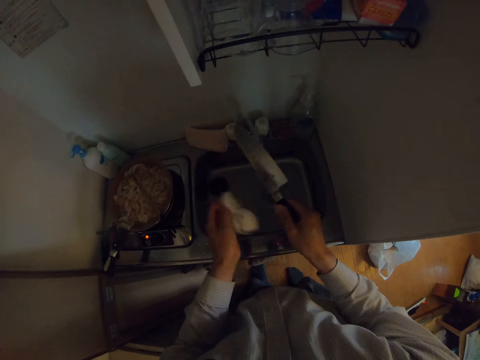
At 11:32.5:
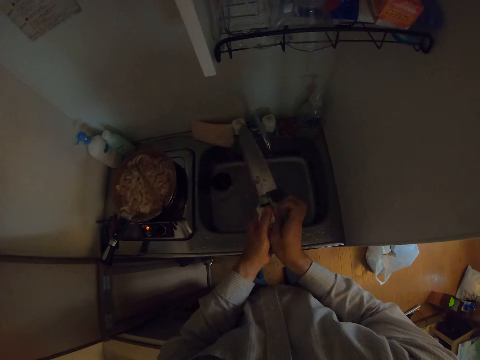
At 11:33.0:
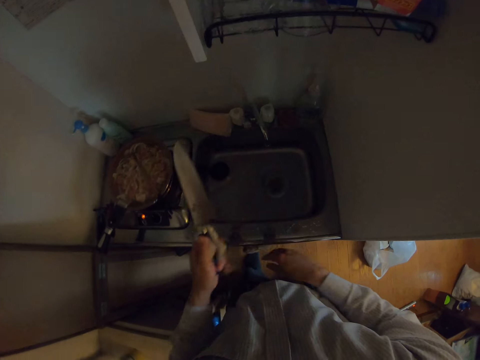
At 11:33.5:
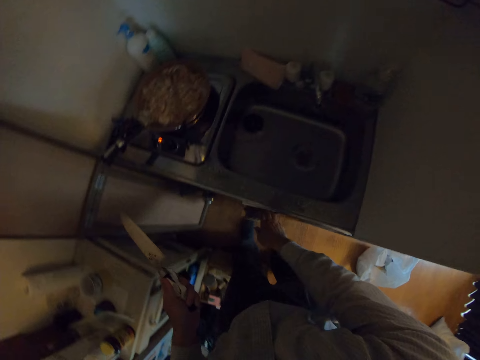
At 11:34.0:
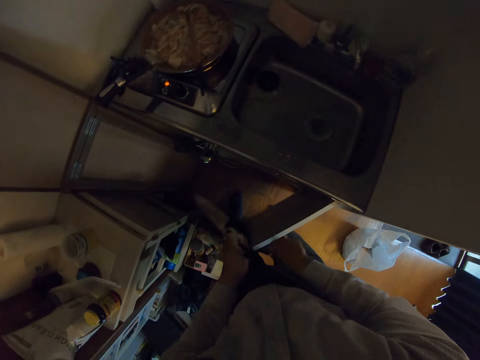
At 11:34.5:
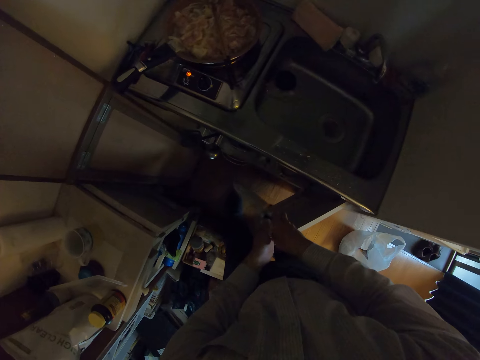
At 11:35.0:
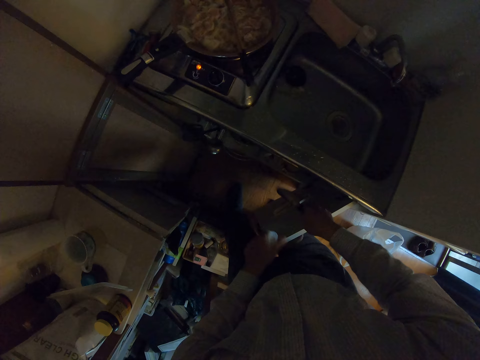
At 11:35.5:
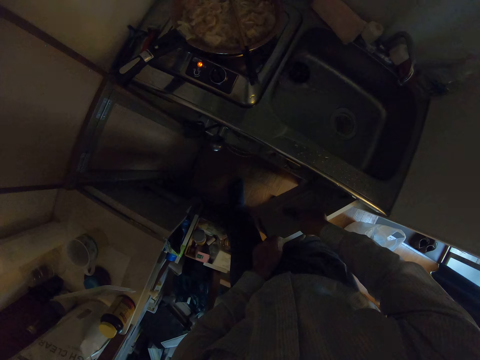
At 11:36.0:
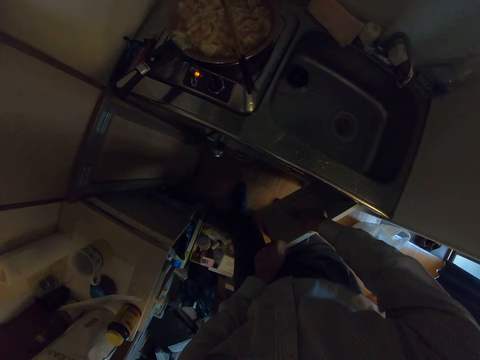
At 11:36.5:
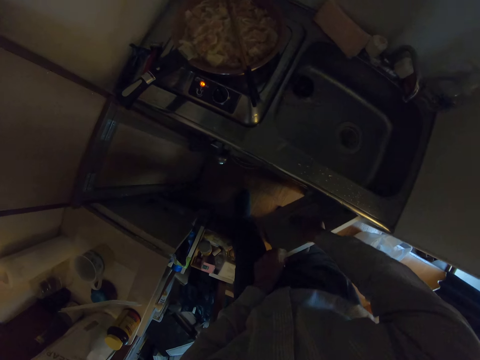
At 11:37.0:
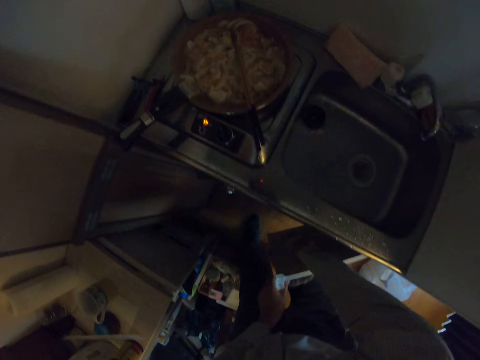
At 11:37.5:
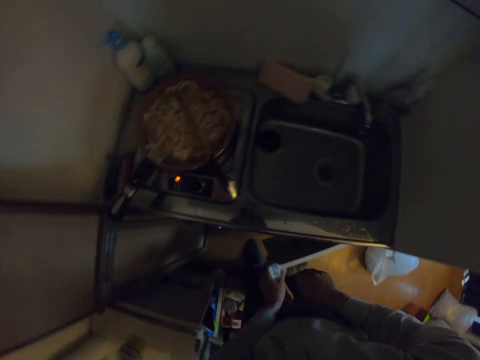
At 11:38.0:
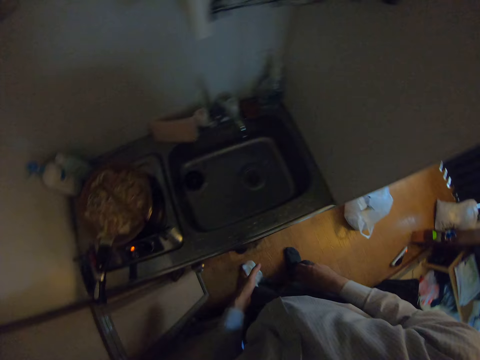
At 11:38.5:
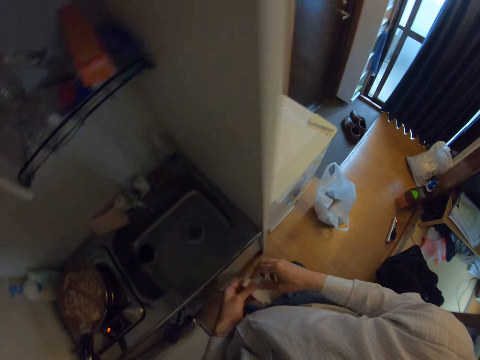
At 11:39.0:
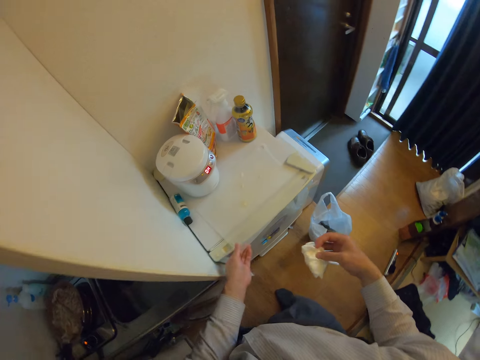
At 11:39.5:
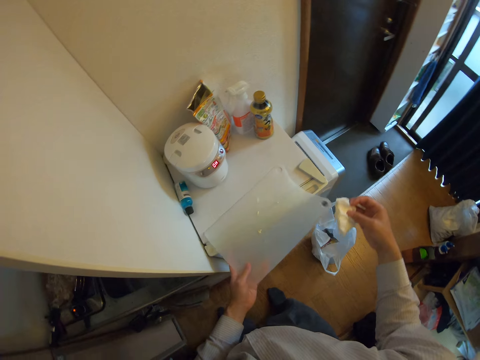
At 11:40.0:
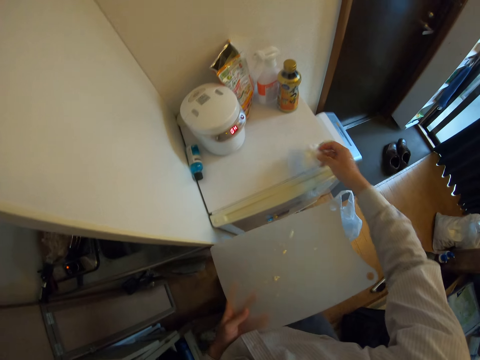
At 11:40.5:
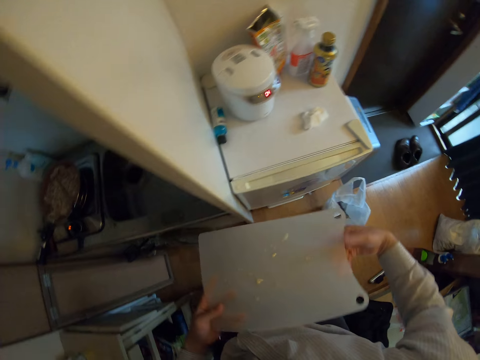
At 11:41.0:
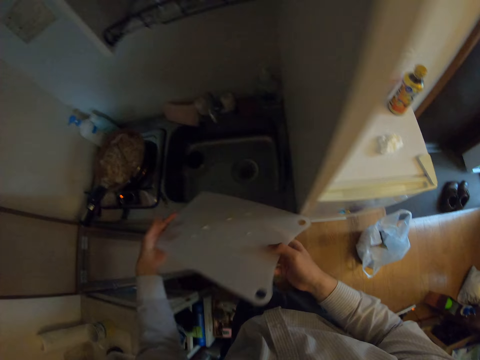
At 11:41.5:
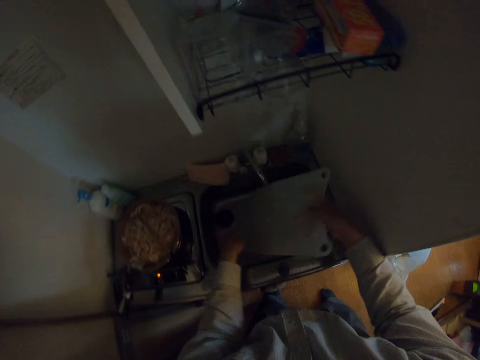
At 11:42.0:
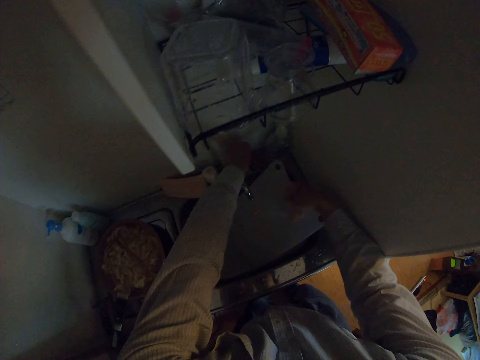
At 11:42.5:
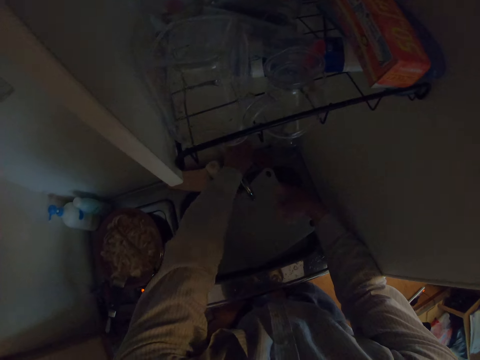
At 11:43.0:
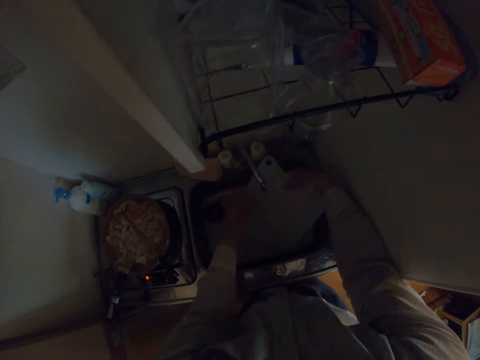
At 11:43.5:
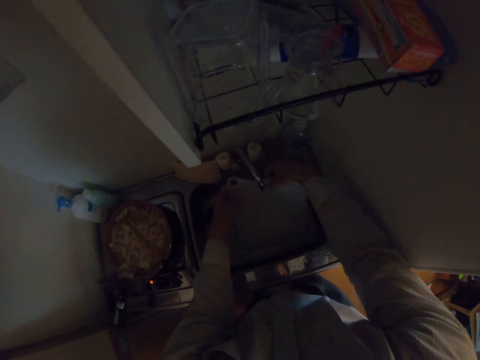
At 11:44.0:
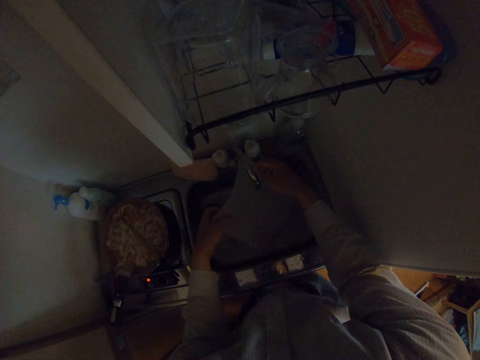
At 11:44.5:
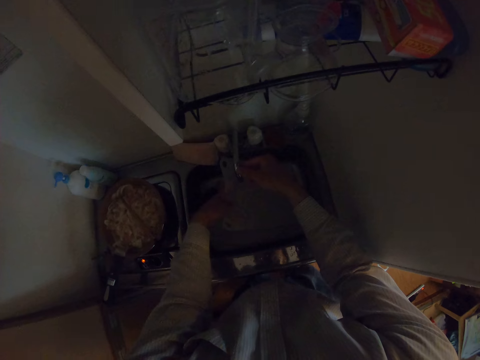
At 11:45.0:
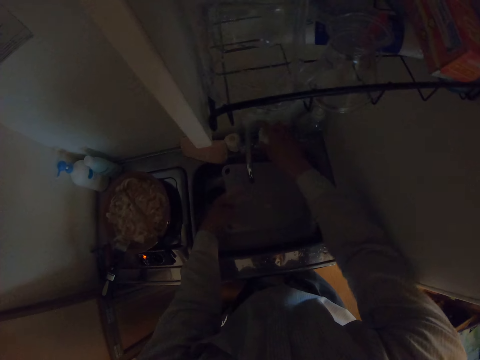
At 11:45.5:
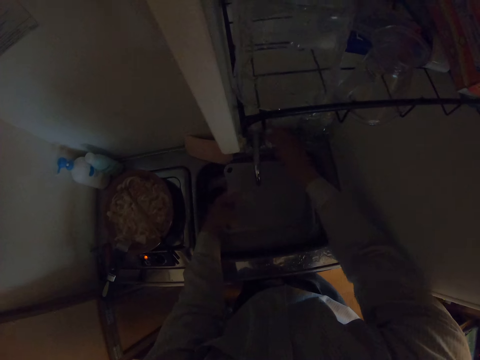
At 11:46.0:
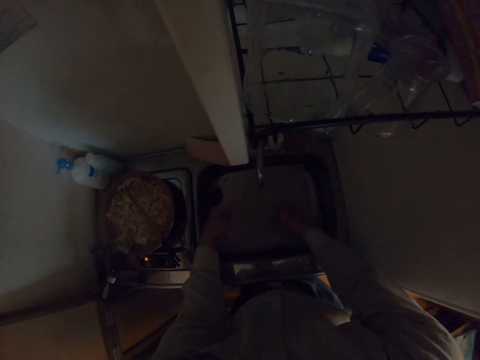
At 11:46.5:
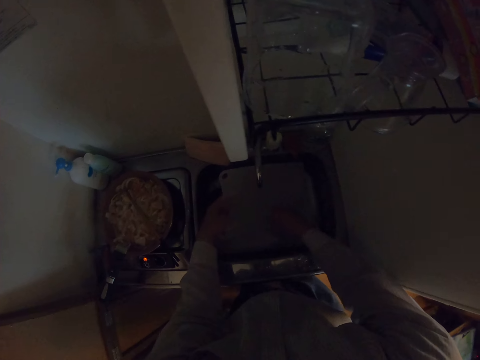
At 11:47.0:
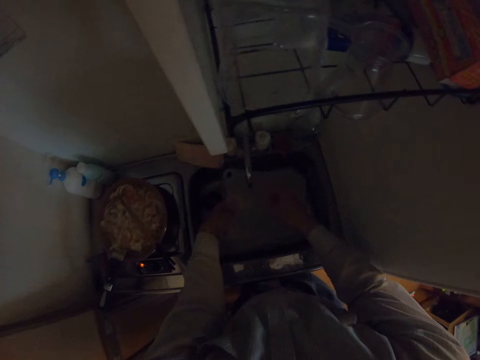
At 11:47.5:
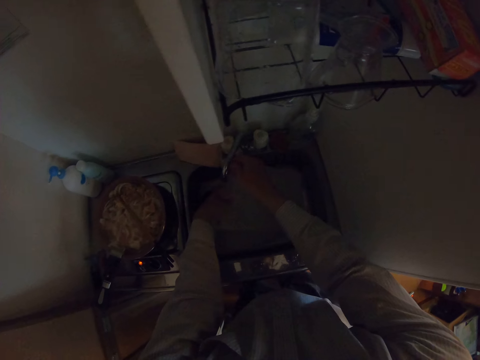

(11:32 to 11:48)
The camera wearer opens a kitchen cabinet. They put the knife on the door of the kitchen cabinet. They close the kitchen cabinet. They pick up the chopping board from the fridge. They drop the napkin on the fridge. They turn on the tap. They put the chopping board in the sink. They move the tap, touch the tap control knob and rinse the chopping board with water.
